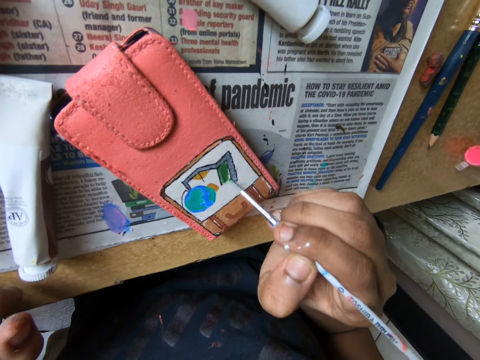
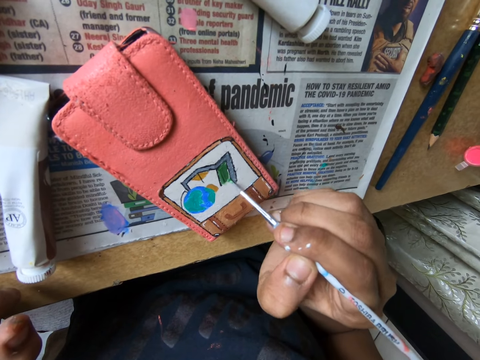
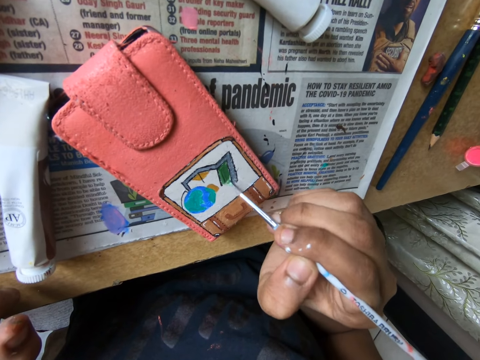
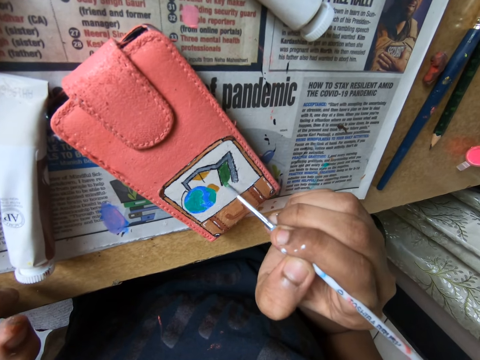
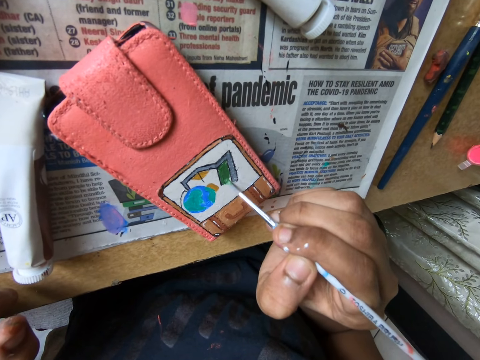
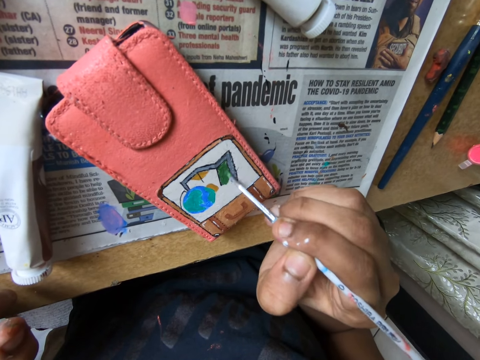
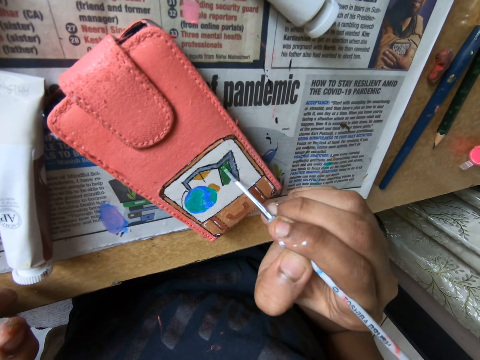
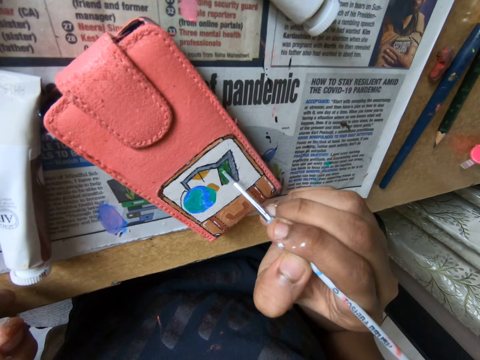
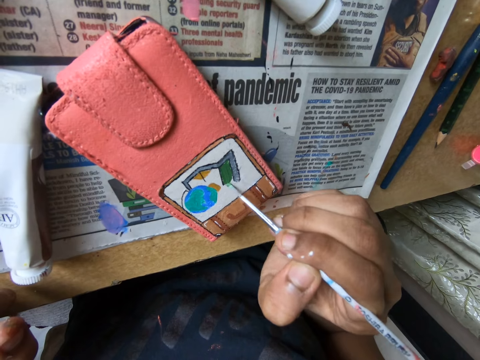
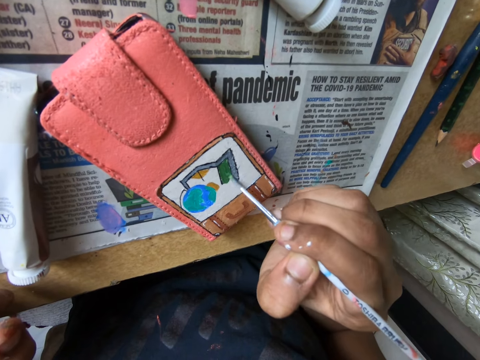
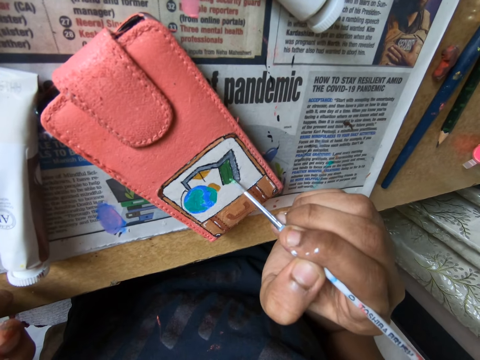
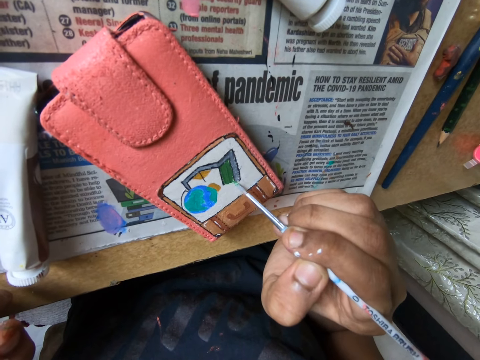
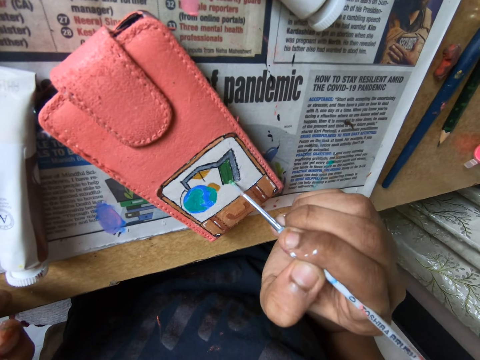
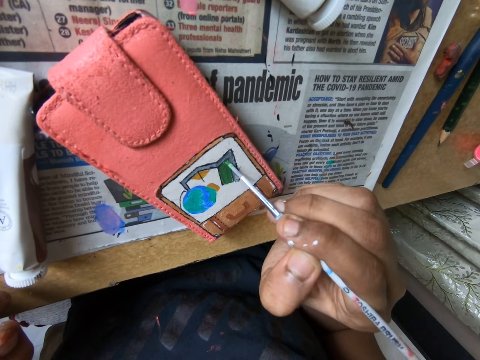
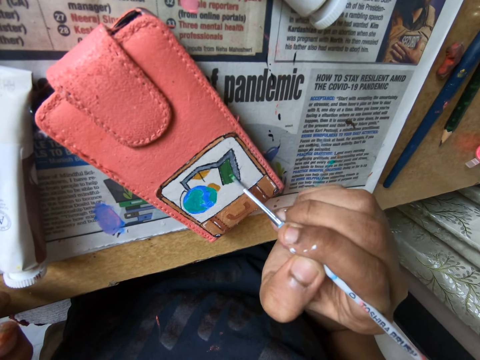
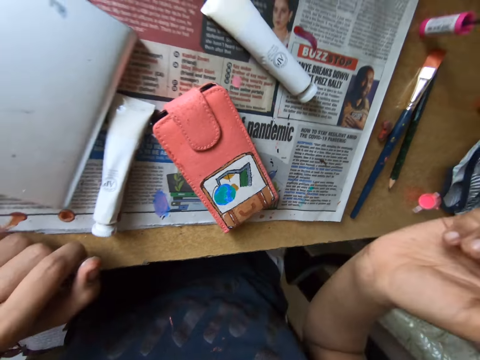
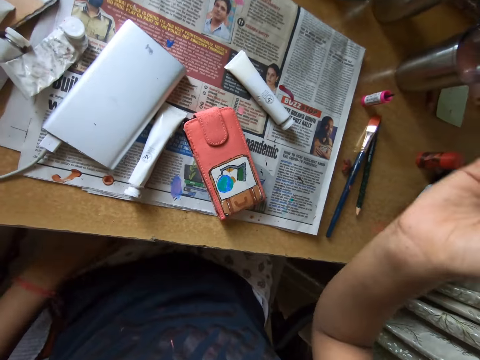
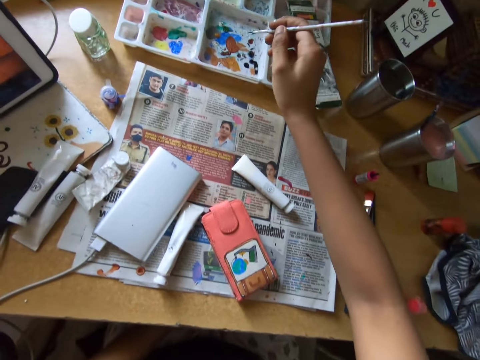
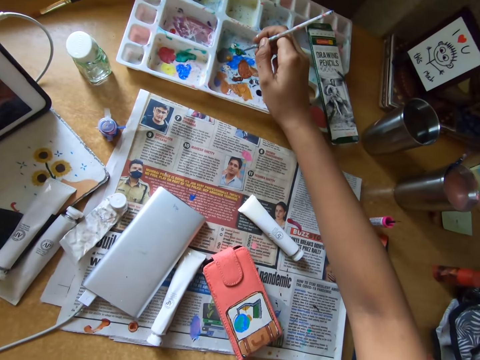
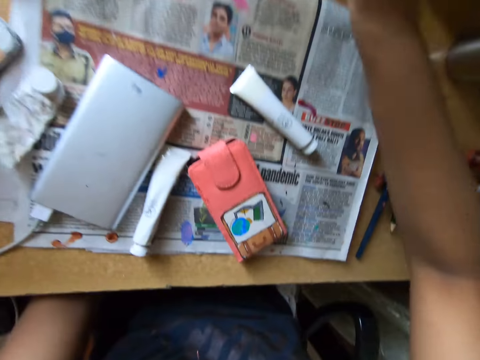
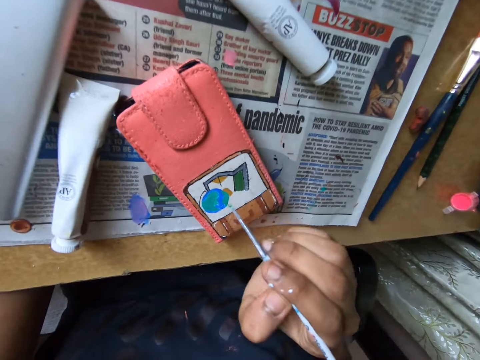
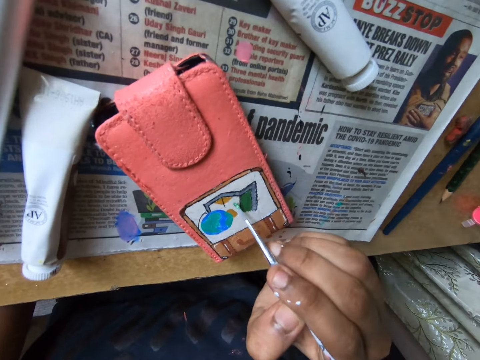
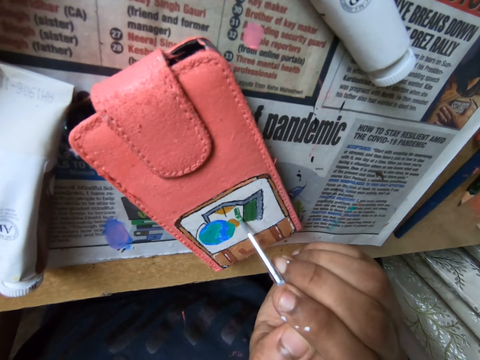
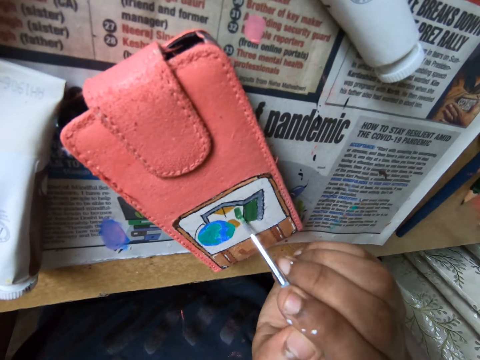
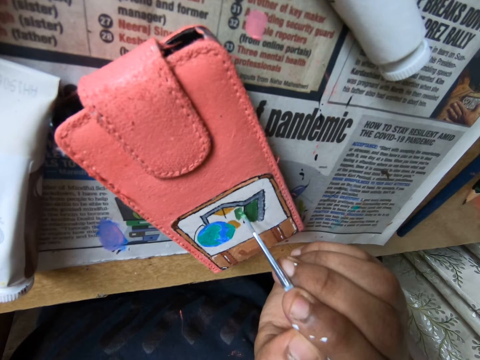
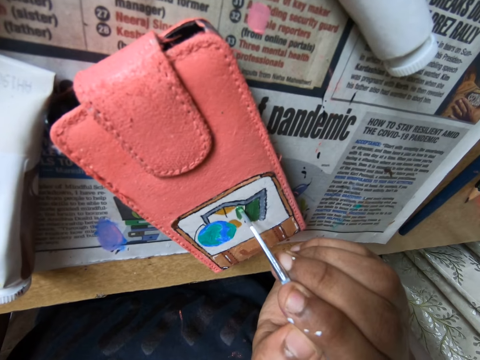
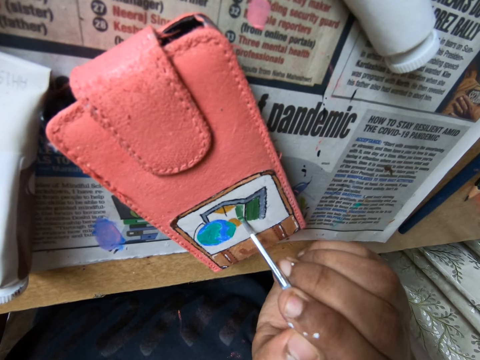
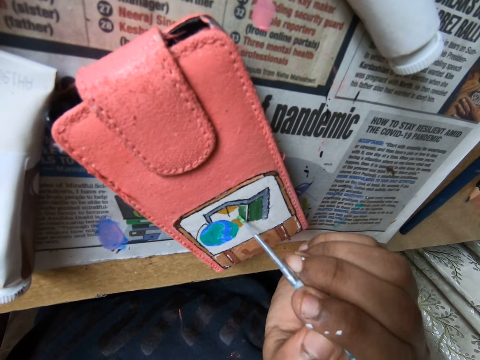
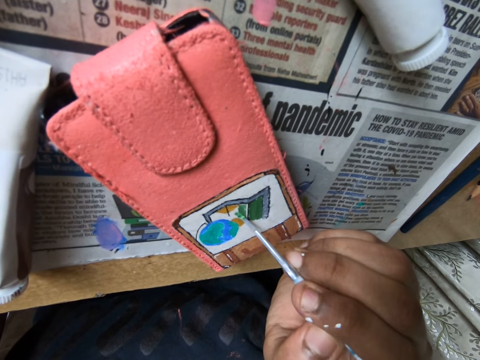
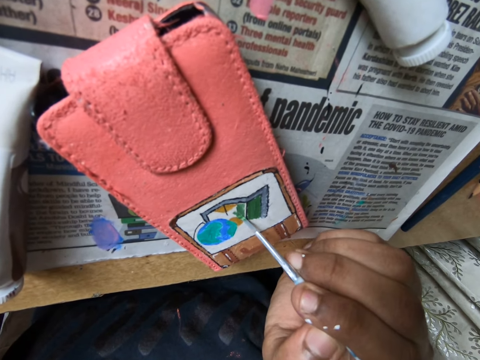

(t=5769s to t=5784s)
The camera wearer dabs the paint brush on the paint tray on the table with her right hand. She paints on the phone case on the table with the paint brush in her right hand.

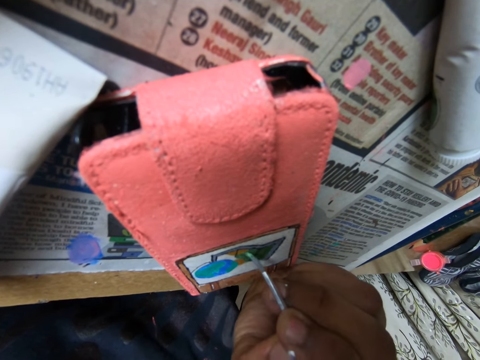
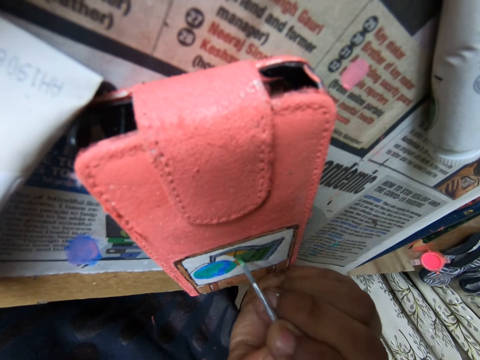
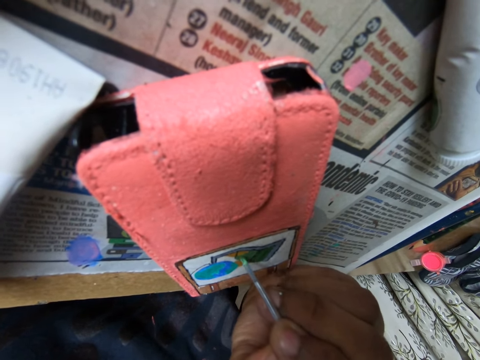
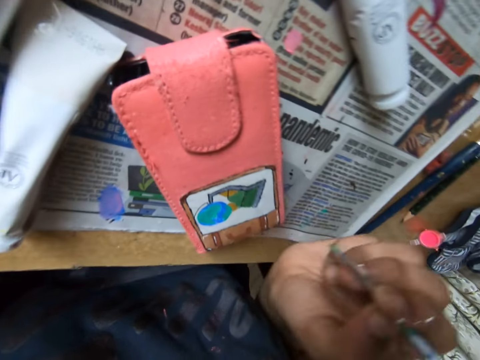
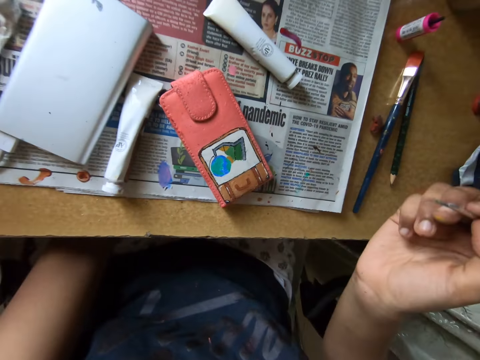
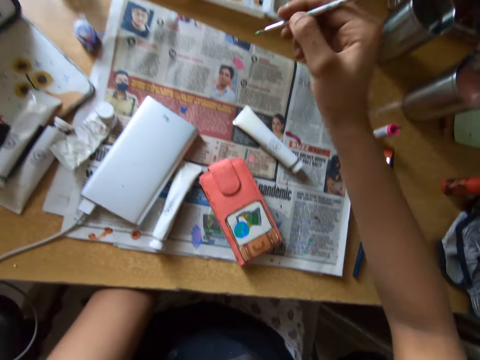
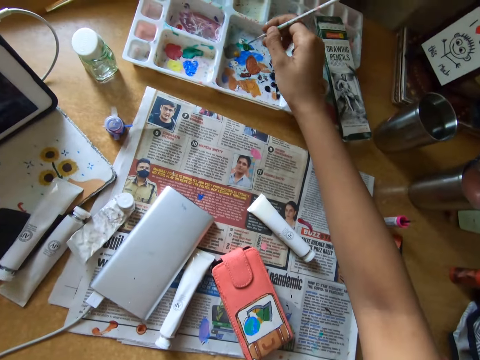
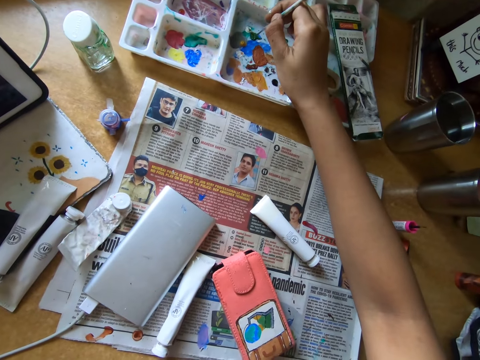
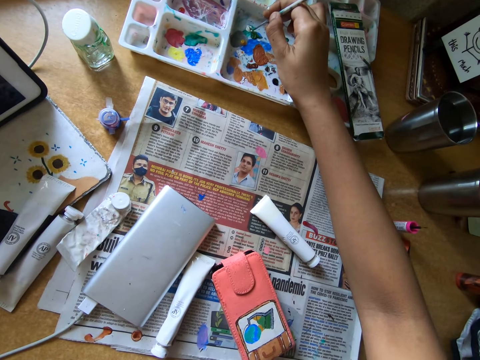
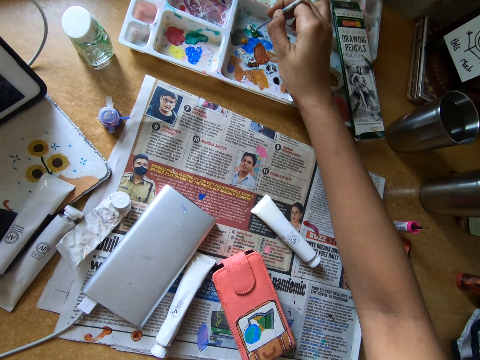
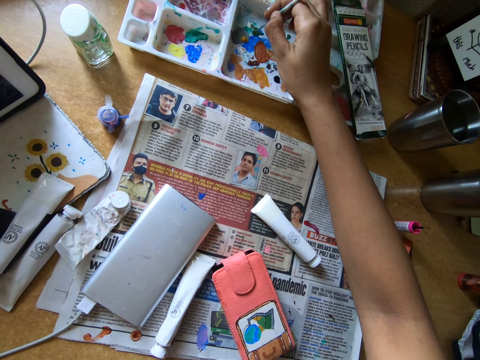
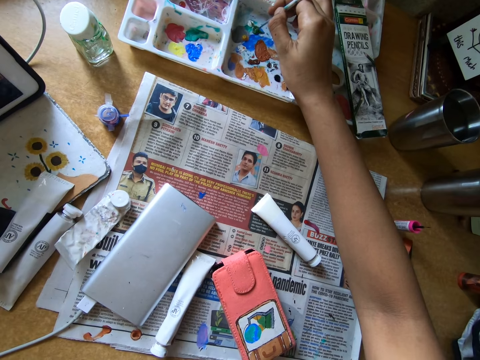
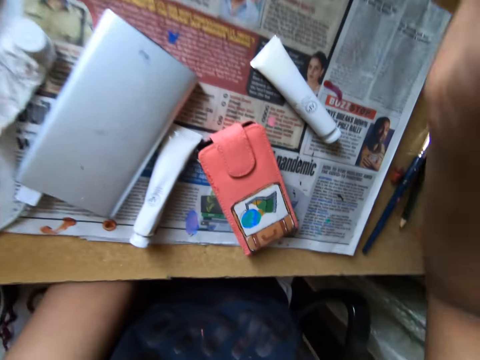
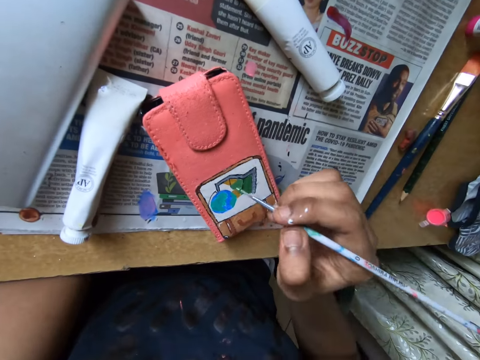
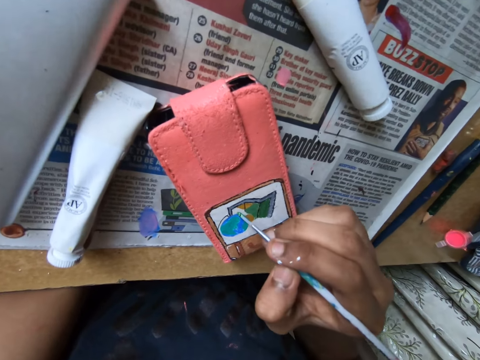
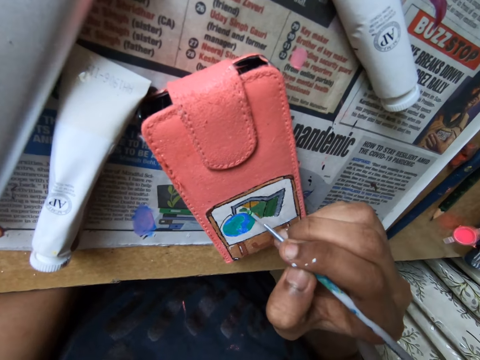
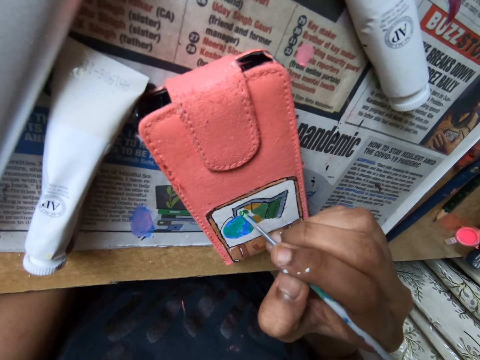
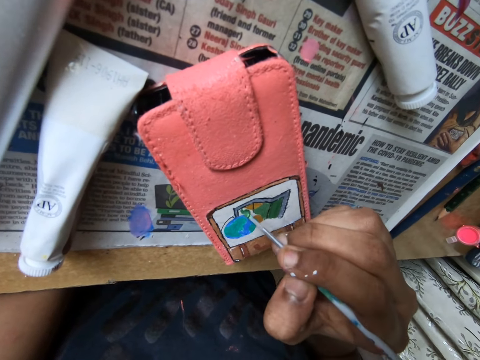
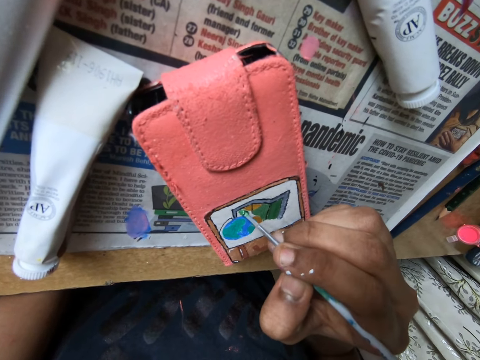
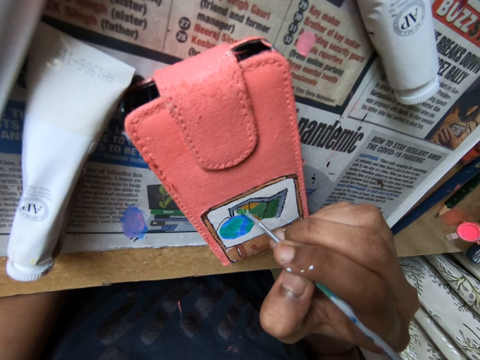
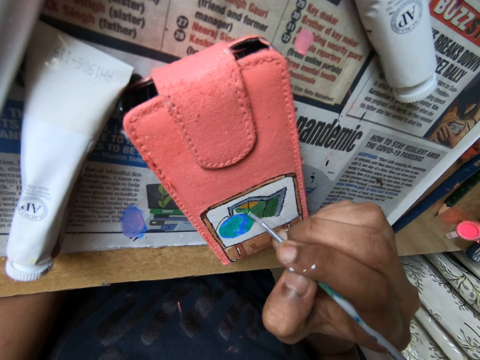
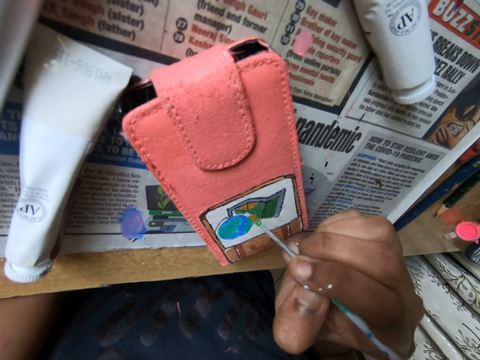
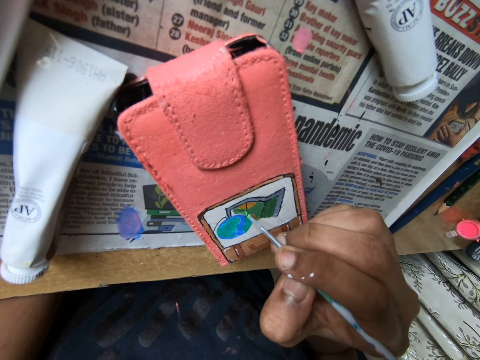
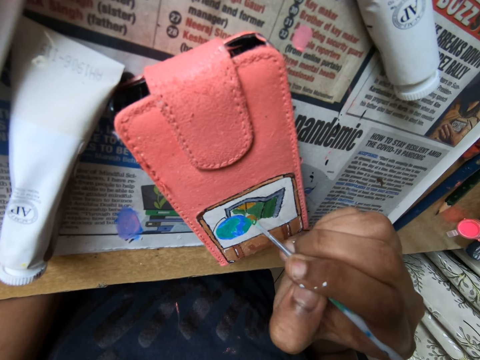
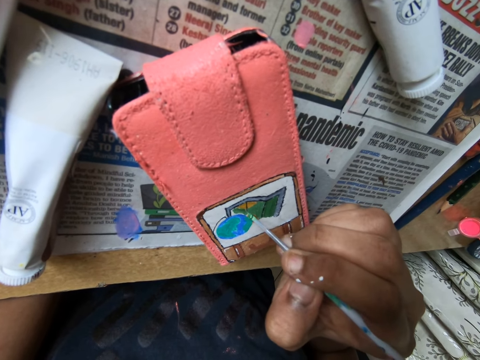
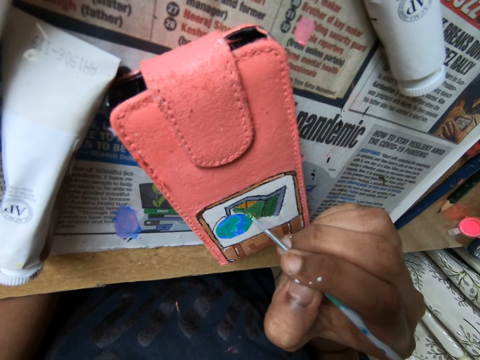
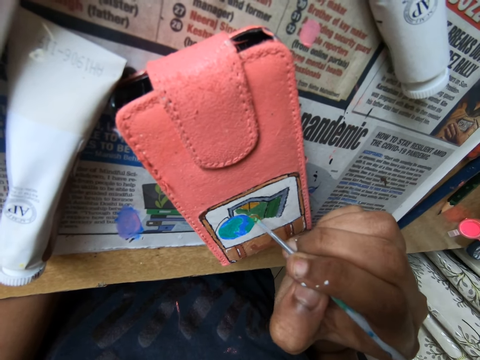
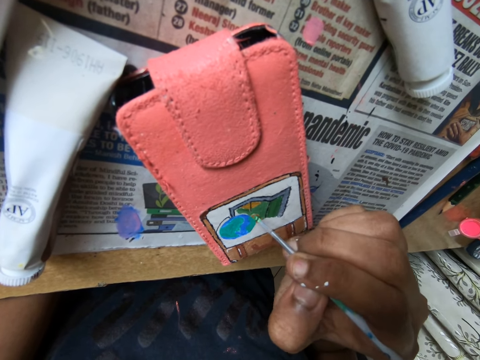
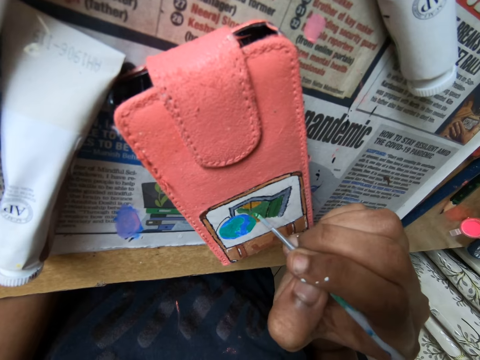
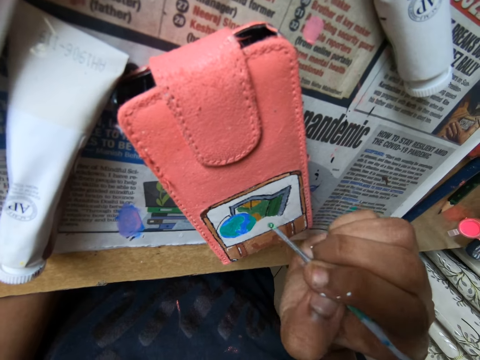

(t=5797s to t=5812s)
The camera wearer rubs the paint brush on the paint tray on the table with her right hand. She paints on the phone case on the table with the paint brush in her right hand.
